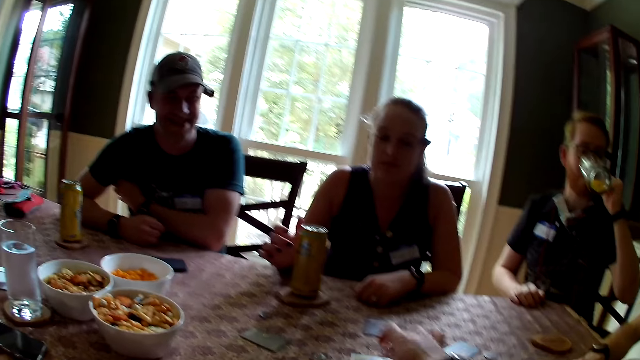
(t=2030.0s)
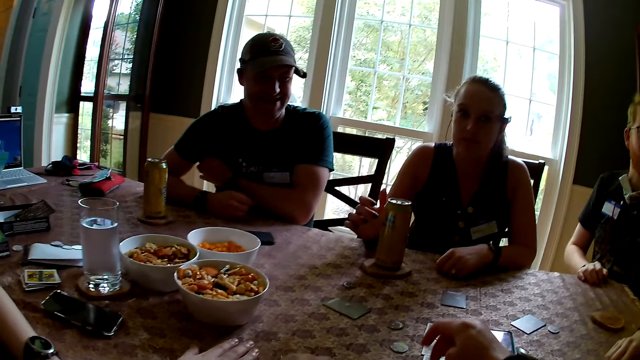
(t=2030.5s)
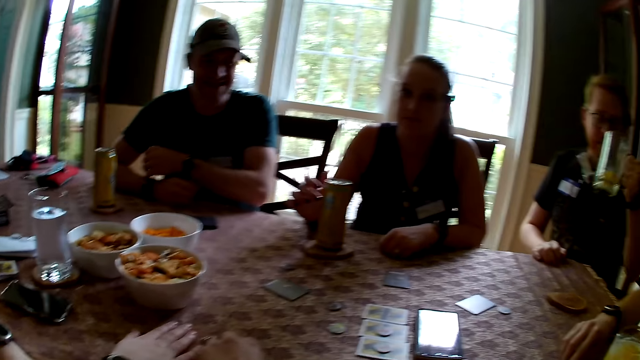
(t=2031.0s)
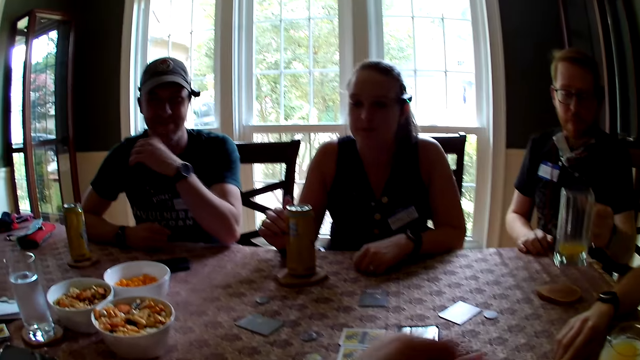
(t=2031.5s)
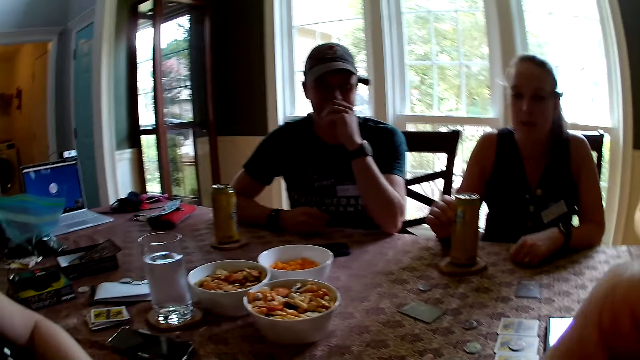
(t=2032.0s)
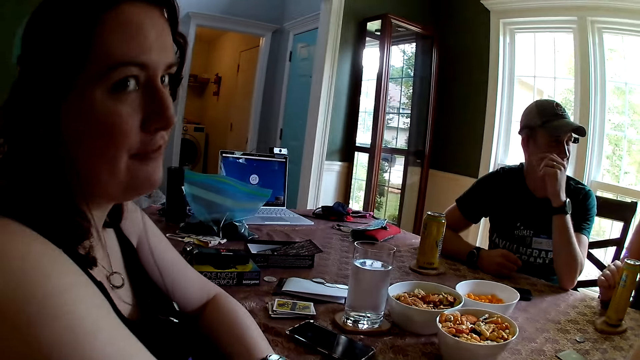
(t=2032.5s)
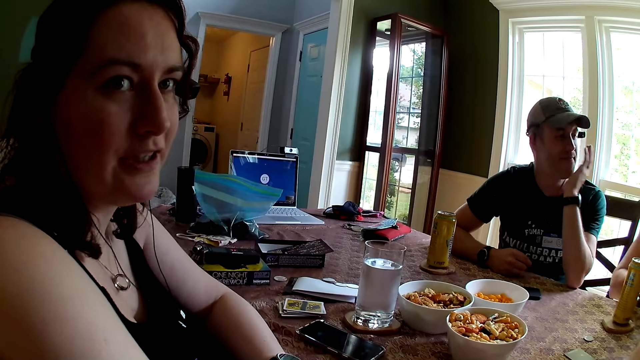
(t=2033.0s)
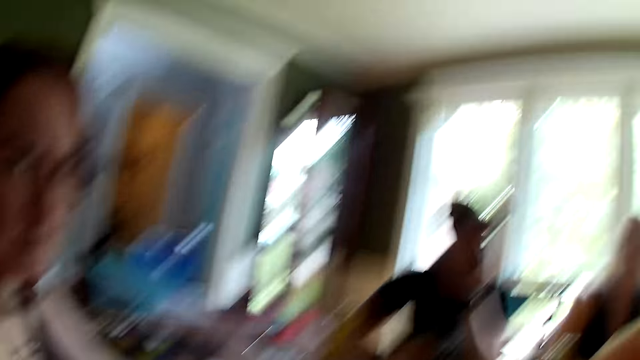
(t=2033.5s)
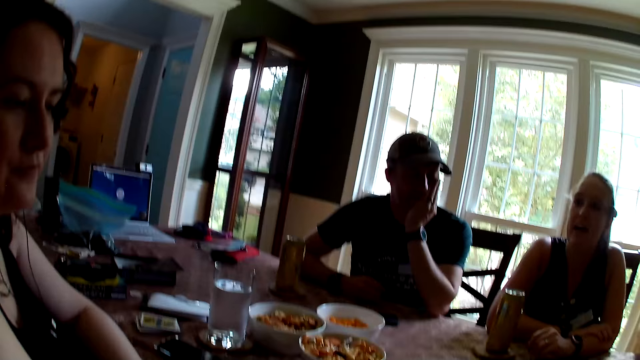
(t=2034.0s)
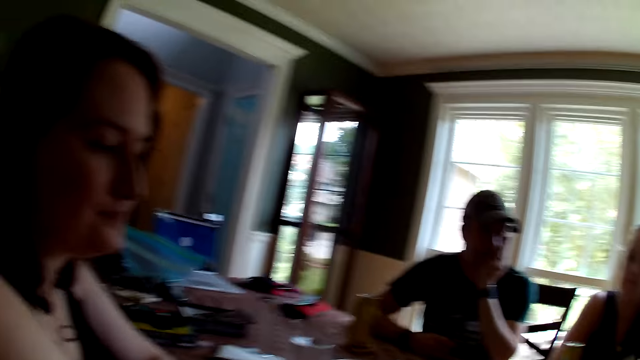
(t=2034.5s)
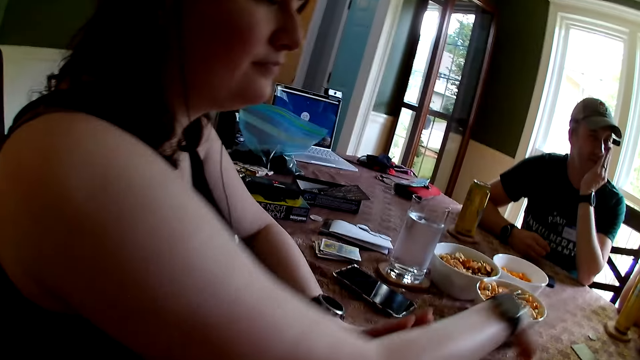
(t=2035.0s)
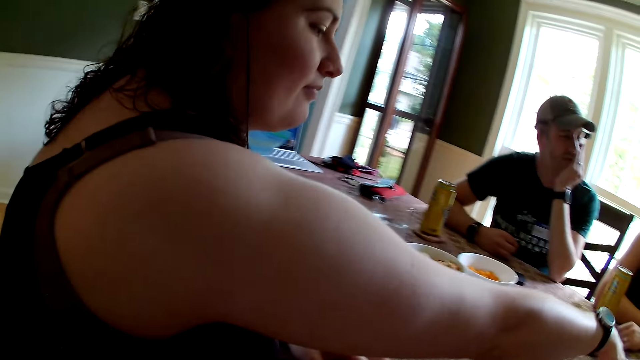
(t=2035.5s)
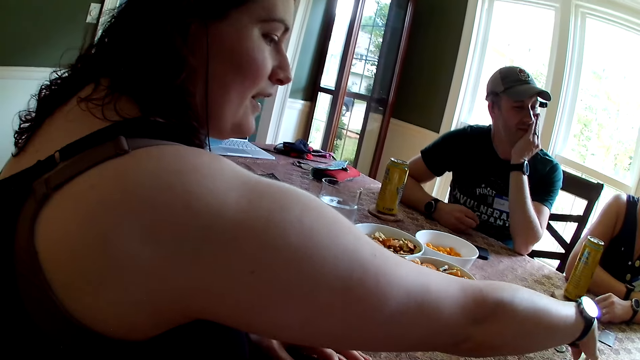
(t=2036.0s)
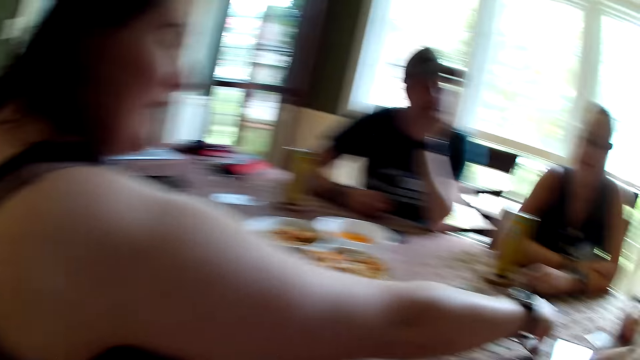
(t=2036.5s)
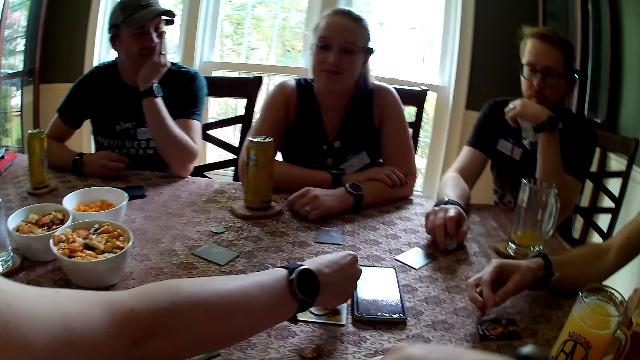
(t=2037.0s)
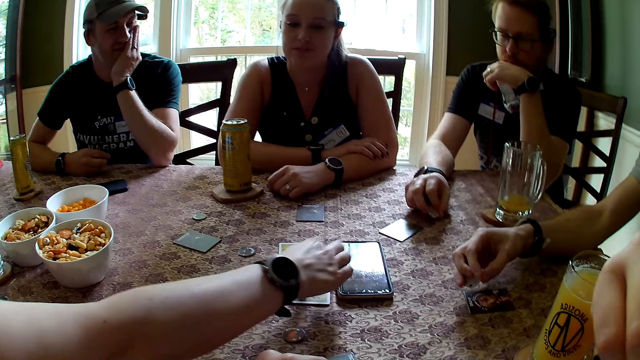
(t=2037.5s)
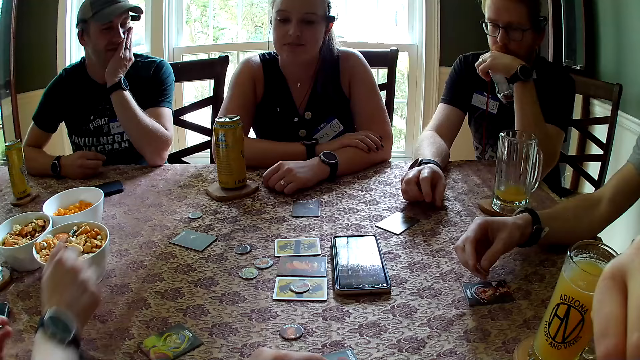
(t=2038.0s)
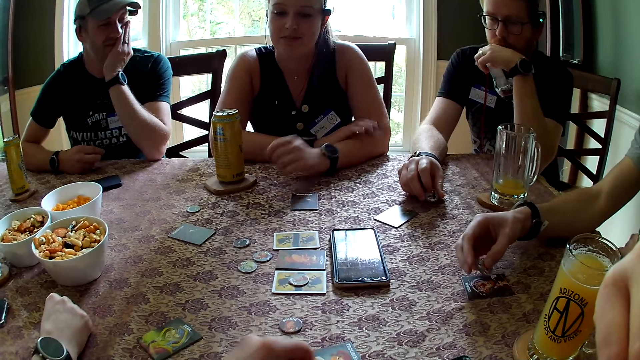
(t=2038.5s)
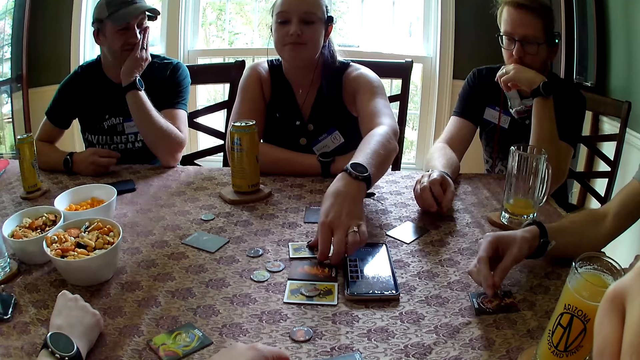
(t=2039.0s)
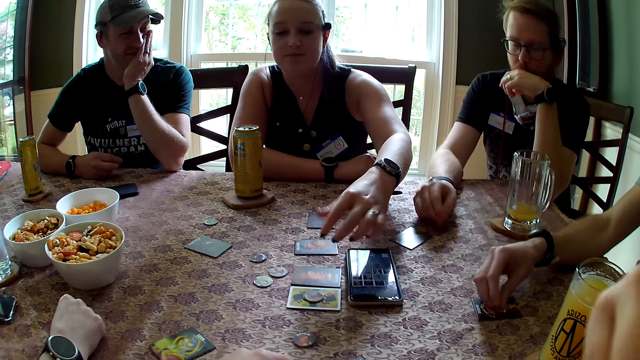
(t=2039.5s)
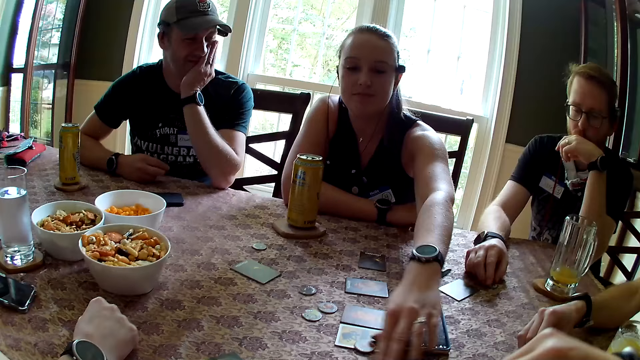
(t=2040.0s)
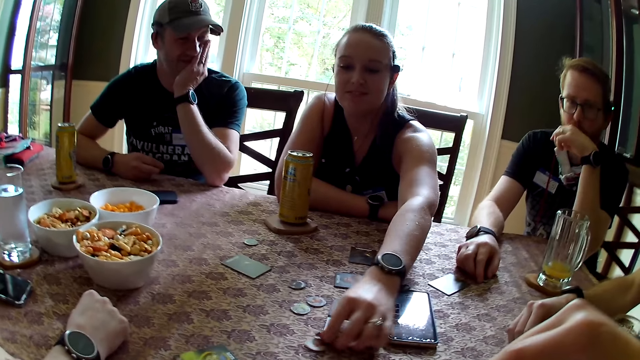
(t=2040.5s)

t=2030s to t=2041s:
A man drinks beer out of the cup in his left hand. The camera wearer looks at a woman. They look at the card on the table. Another woman points to a card on the table with her right hand. A third woman flips open a card on the table with her left hand.

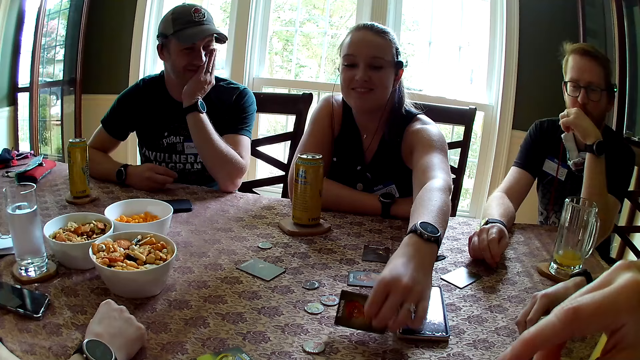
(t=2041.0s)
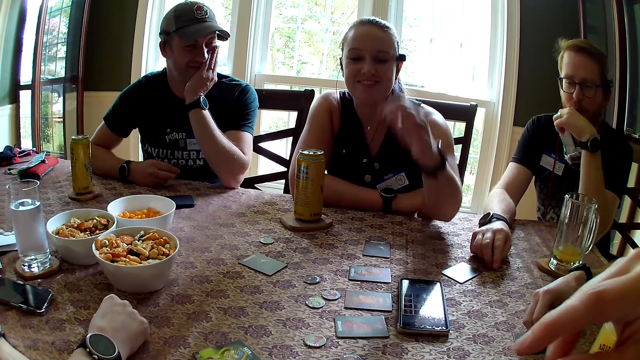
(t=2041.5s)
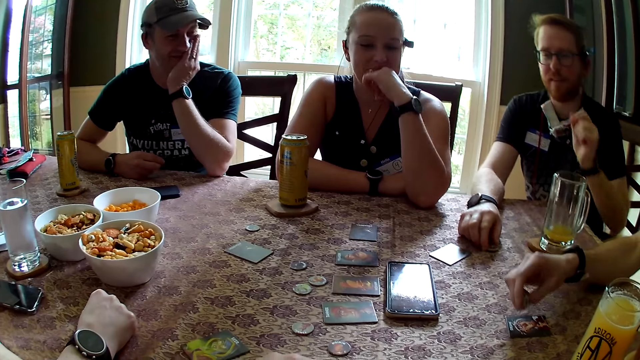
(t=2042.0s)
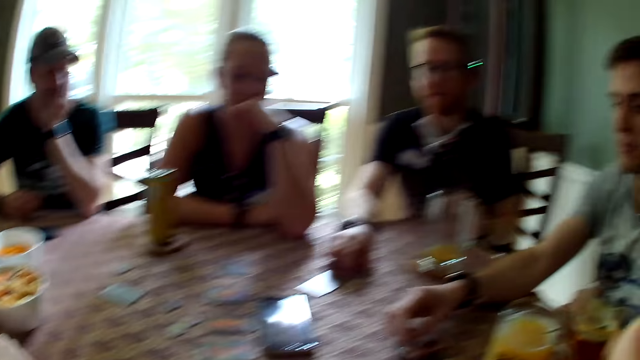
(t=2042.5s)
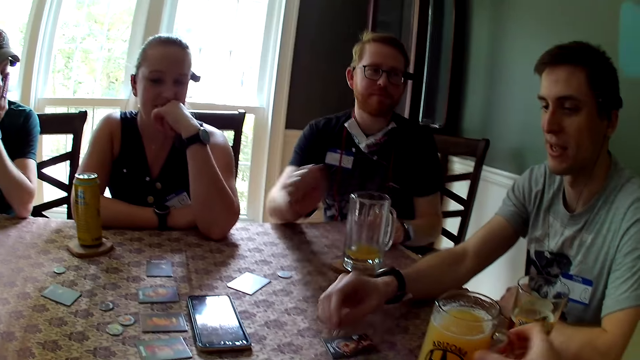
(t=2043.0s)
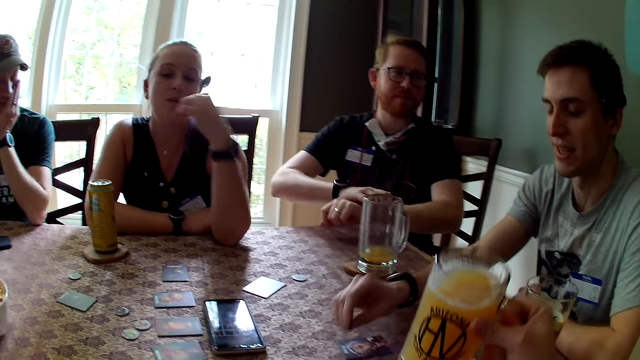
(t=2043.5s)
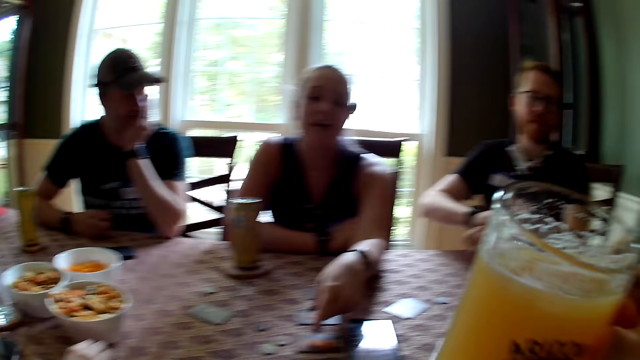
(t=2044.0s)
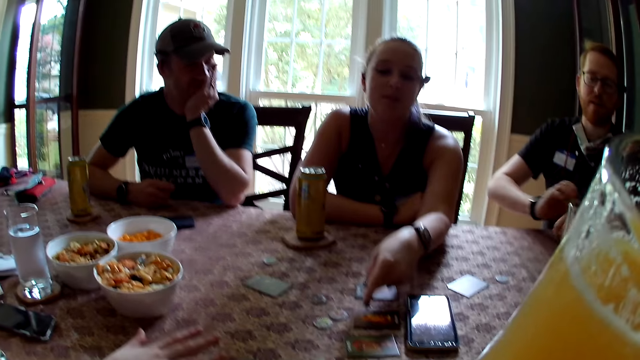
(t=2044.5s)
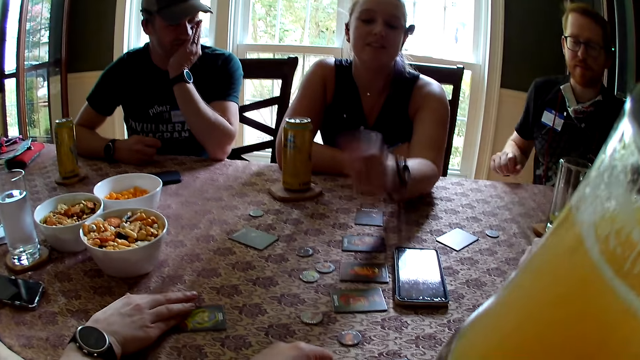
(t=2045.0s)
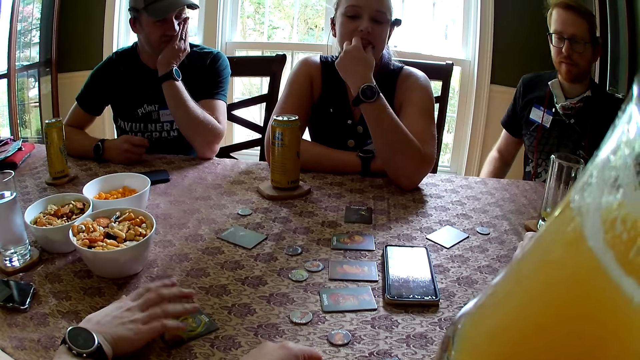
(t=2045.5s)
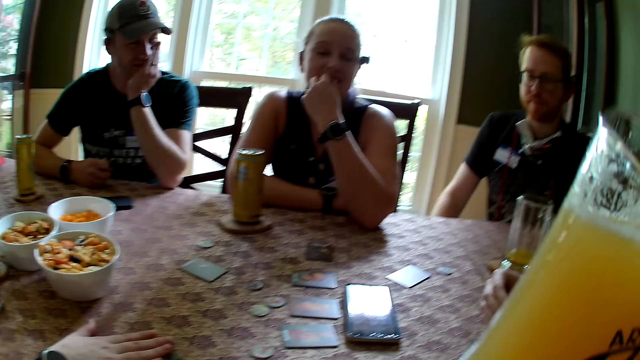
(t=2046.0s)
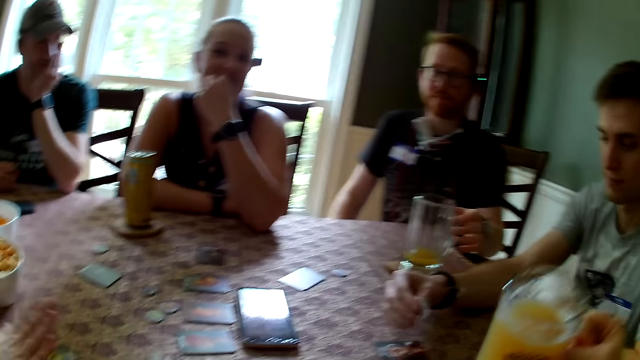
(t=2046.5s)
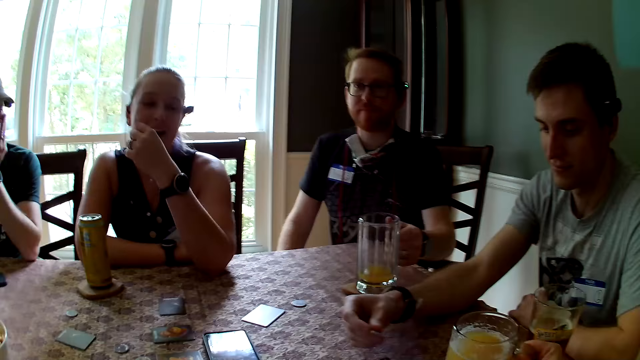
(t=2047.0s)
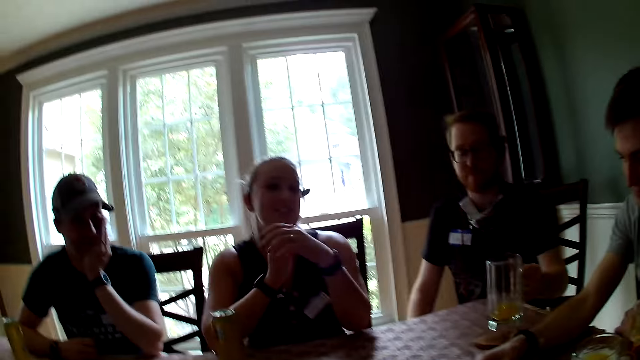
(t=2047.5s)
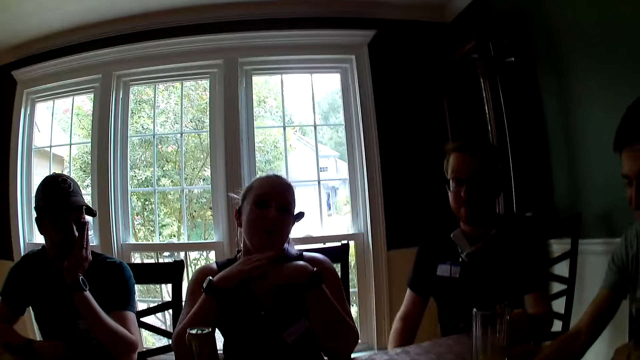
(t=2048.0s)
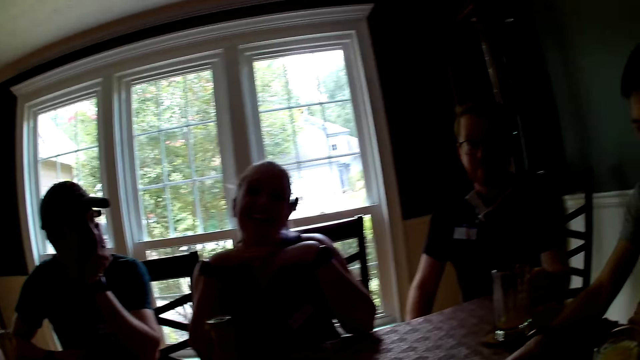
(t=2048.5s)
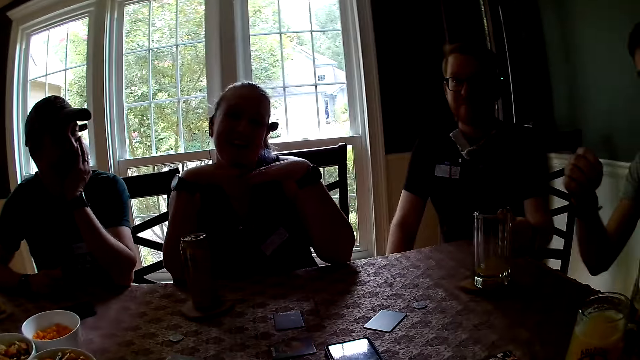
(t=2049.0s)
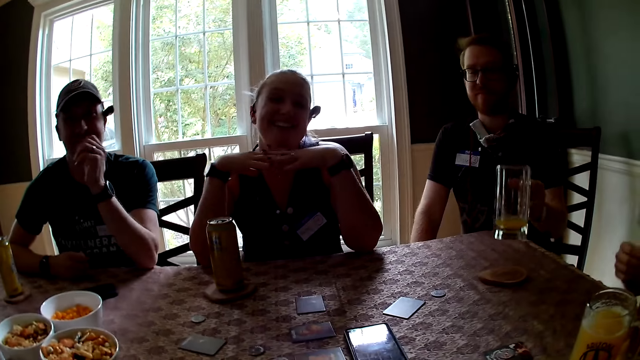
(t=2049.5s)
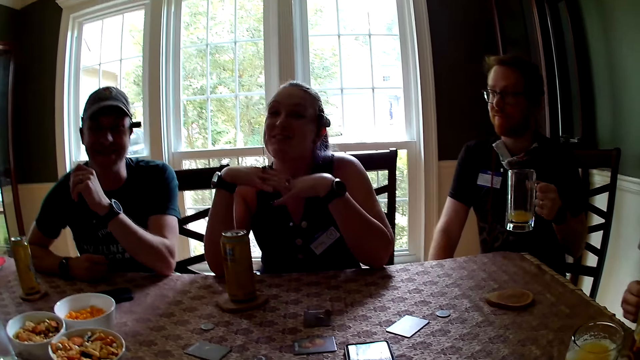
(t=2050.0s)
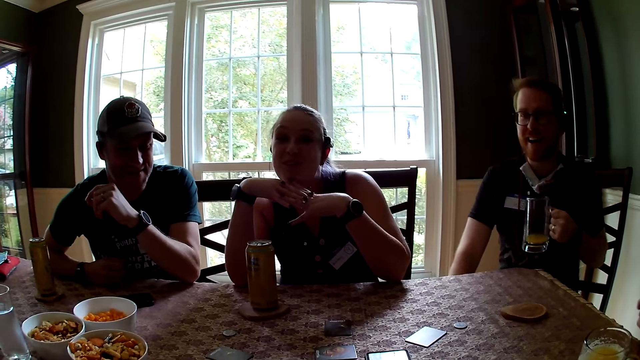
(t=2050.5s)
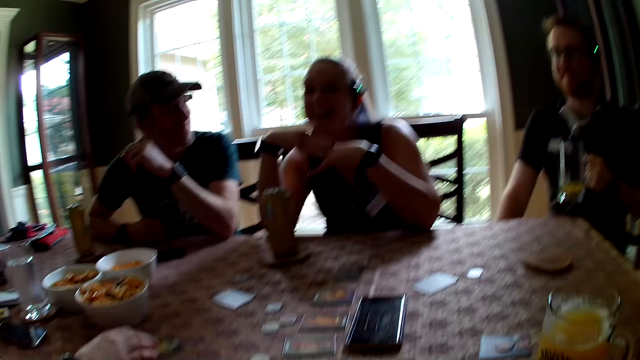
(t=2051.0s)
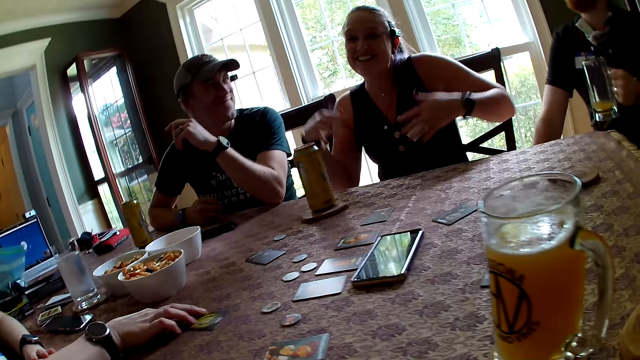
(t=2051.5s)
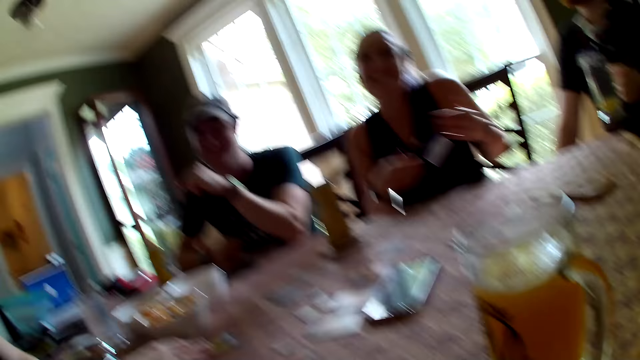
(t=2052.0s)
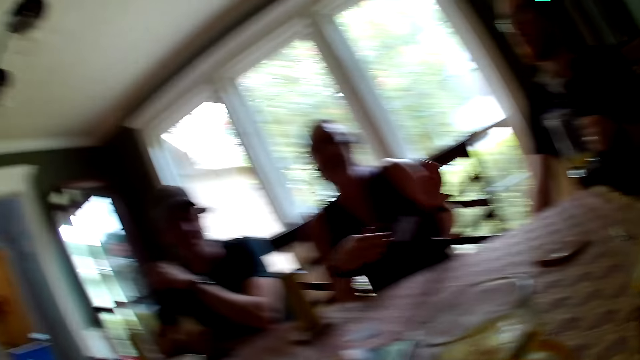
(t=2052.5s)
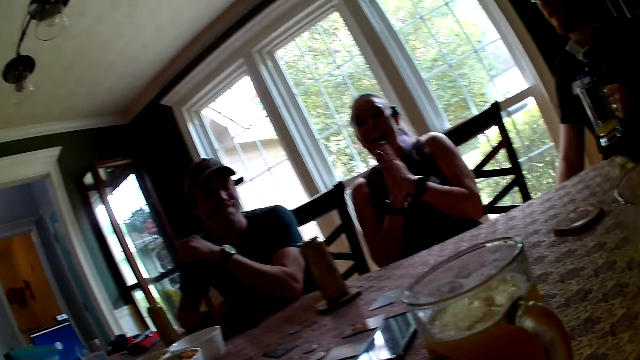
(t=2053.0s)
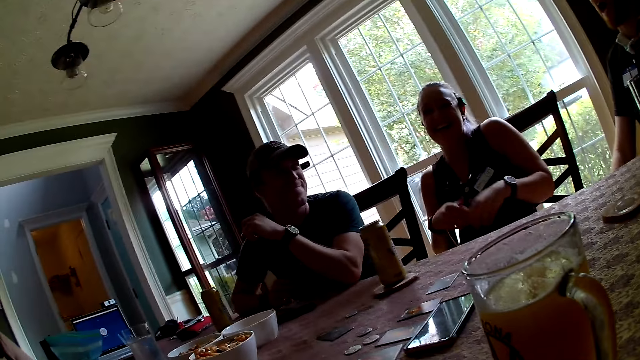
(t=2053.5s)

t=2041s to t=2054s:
A woman flips open a card on the table with her left hand. The camera wearer carries a cup of beer or juice on the table with her right hand. She drinks beer from the cup in her right hand. Another woman taps the card on the table with her right hand. The camera wearer drops the cup of beer on the table with her right hand. A man carries a cup of beer on the table with his left hand. The camera wearer adjusts the juice to the table.
